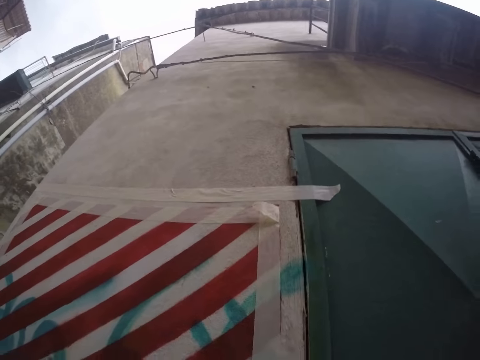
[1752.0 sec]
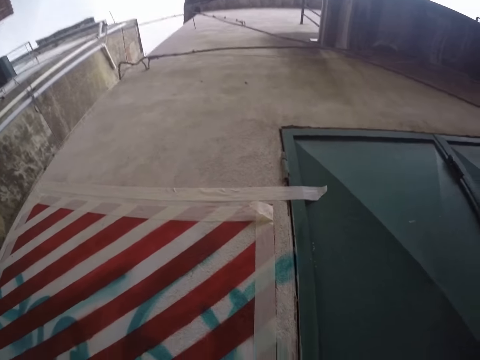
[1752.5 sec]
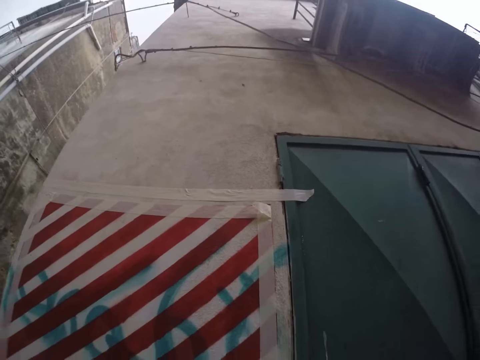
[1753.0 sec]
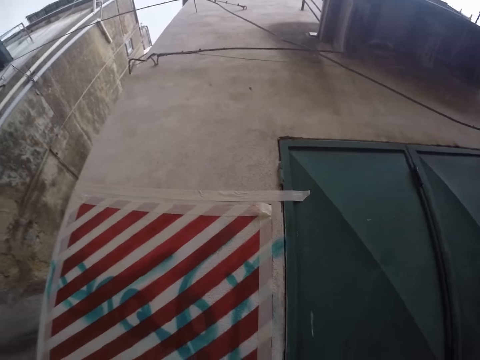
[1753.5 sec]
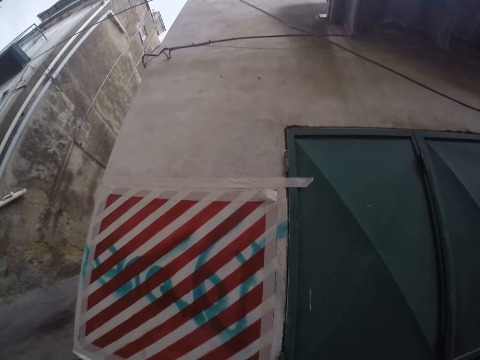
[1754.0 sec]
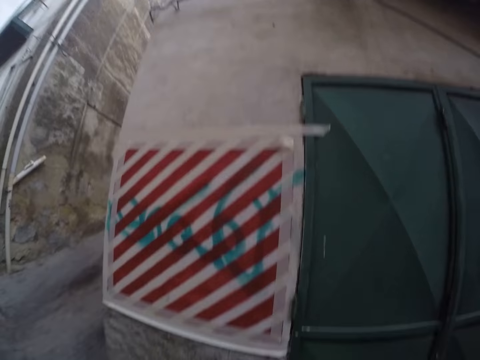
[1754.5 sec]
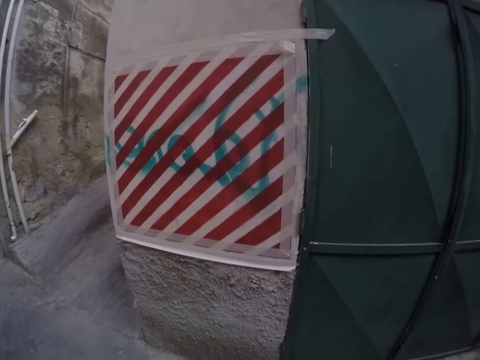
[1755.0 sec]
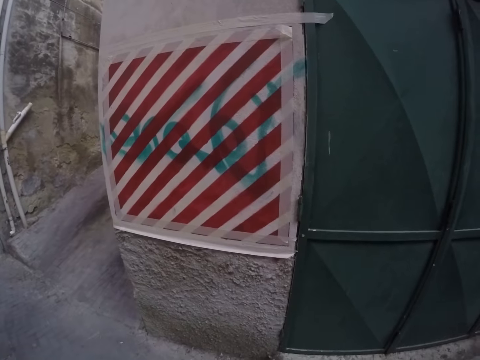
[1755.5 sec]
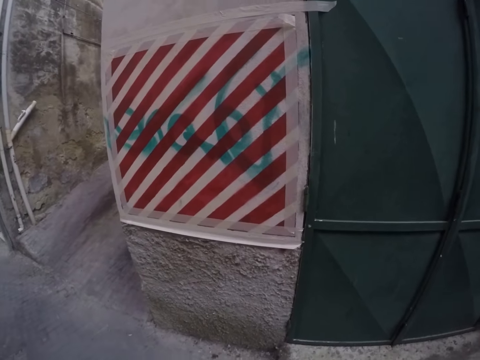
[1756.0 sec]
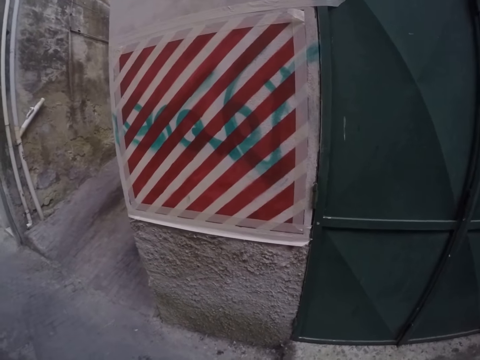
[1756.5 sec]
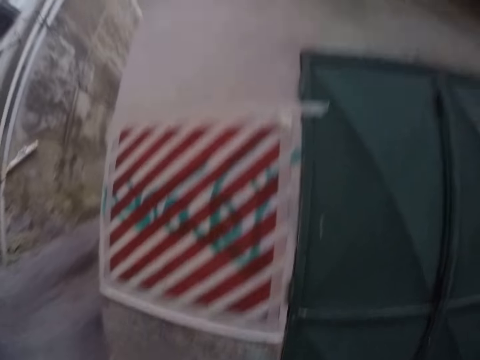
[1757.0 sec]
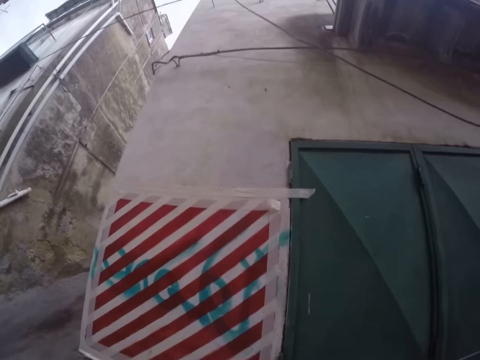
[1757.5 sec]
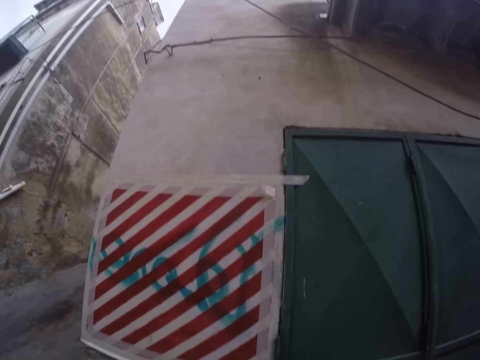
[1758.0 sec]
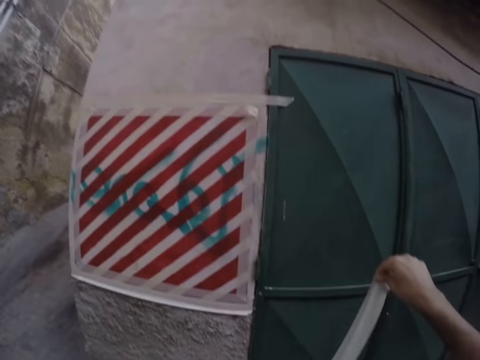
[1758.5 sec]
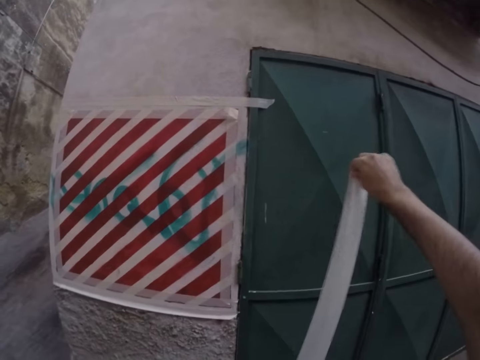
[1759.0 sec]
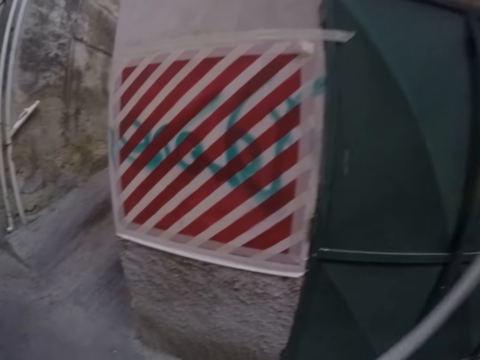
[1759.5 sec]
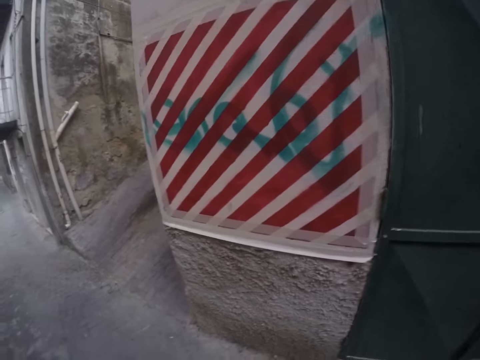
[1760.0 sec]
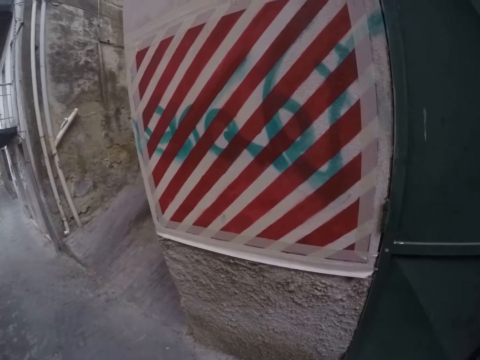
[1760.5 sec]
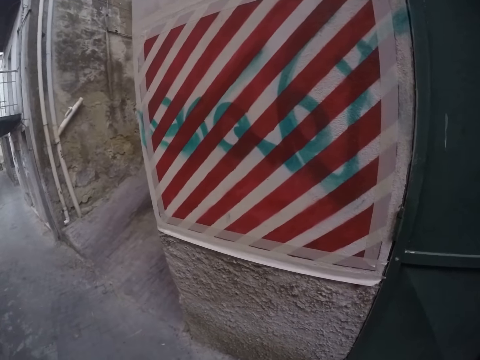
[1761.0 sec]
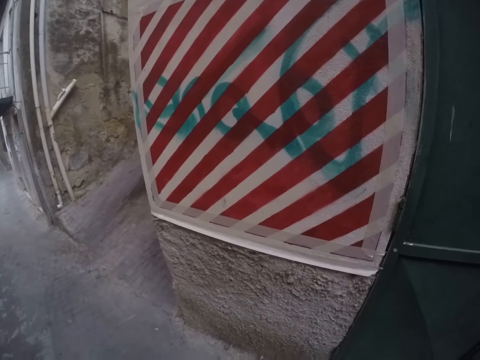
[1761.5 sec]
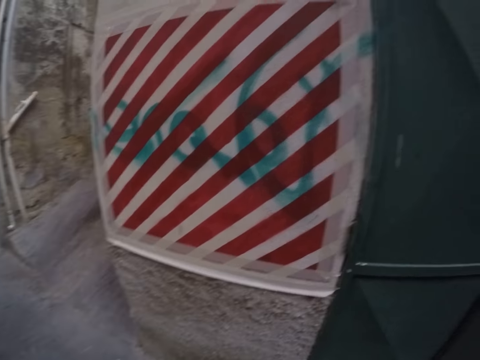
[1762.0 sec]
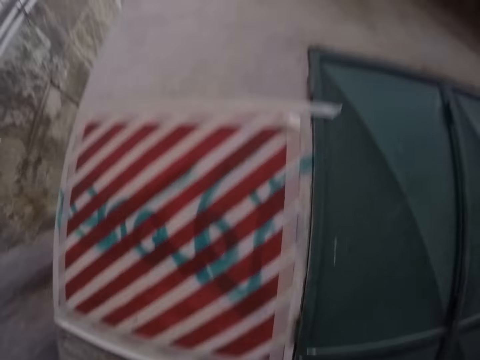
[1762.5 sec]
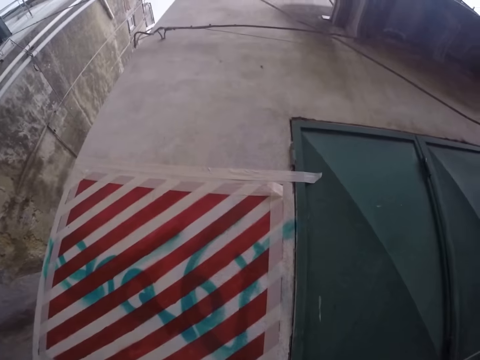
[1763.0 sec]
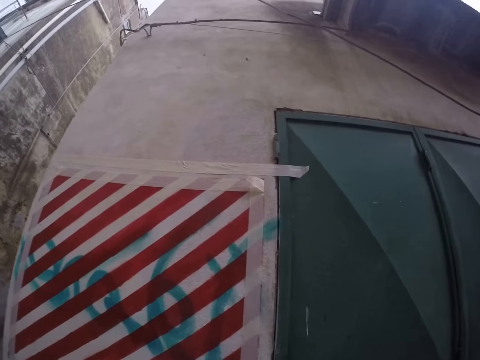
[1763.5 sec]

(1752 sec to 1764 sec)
The camera wearer stares at the wall. They hold the sellotape. They stare at the wall.

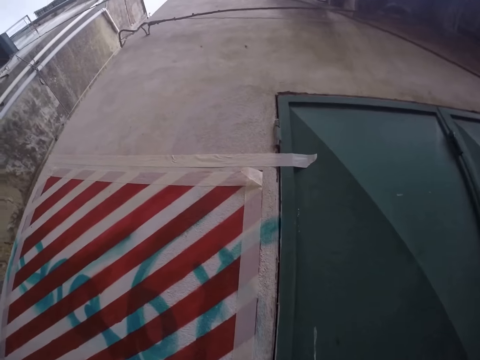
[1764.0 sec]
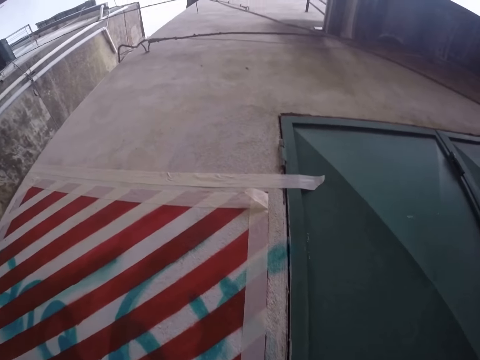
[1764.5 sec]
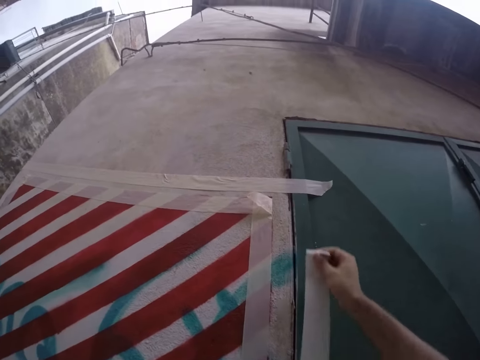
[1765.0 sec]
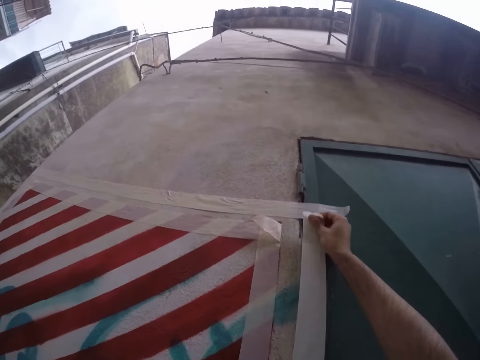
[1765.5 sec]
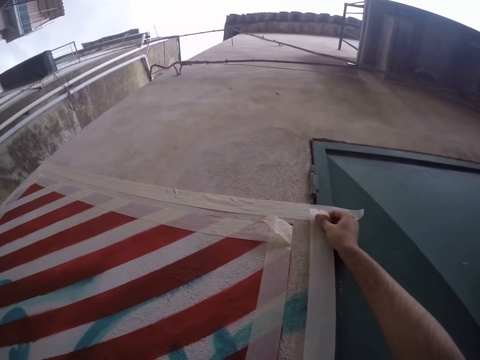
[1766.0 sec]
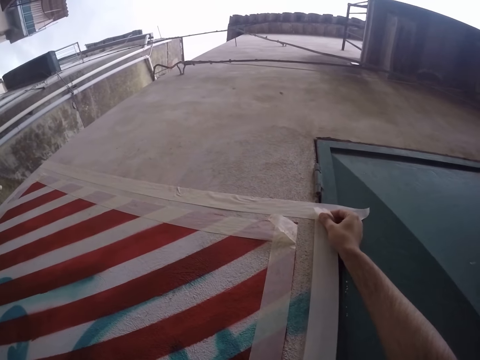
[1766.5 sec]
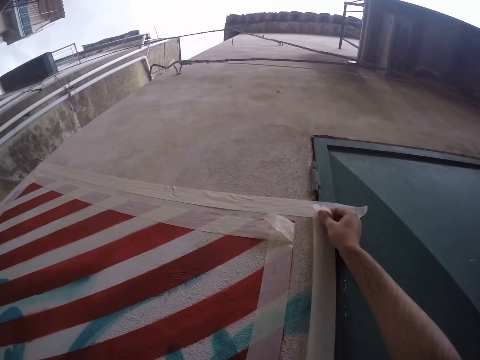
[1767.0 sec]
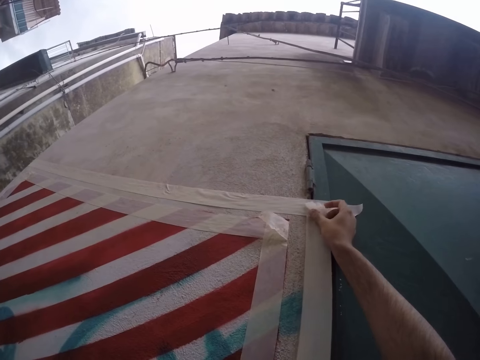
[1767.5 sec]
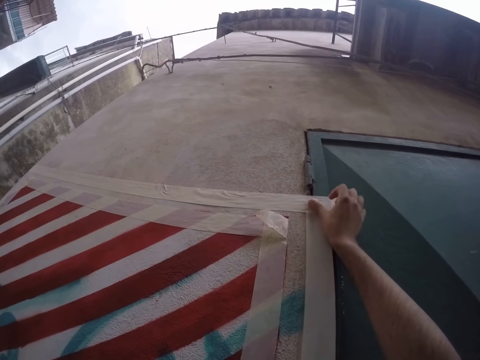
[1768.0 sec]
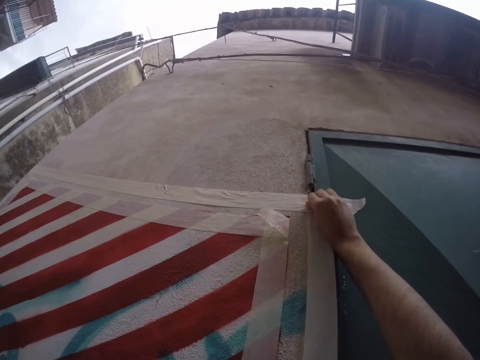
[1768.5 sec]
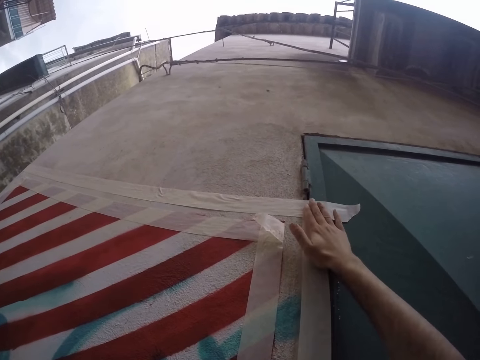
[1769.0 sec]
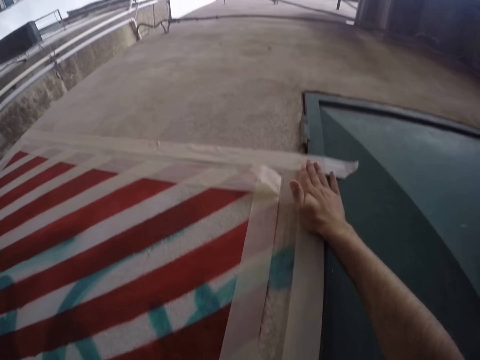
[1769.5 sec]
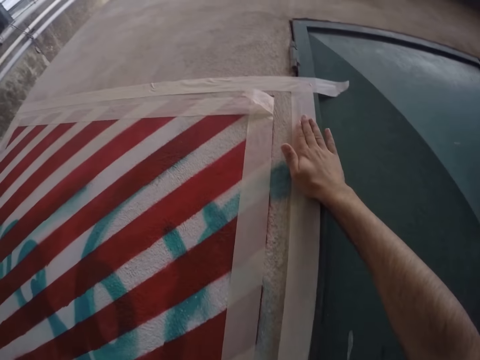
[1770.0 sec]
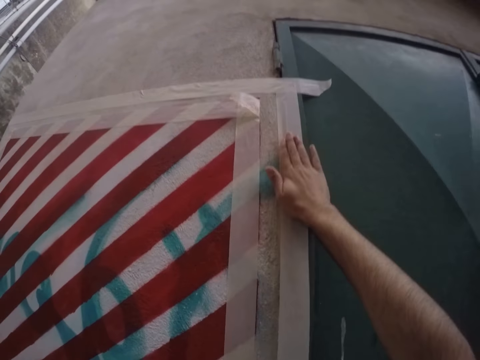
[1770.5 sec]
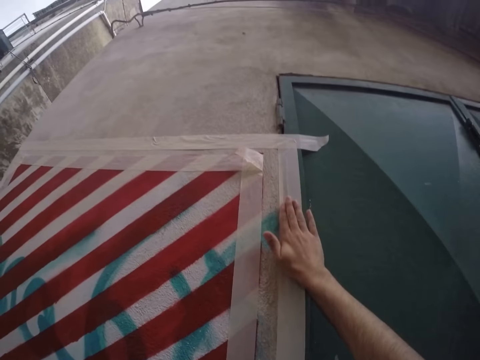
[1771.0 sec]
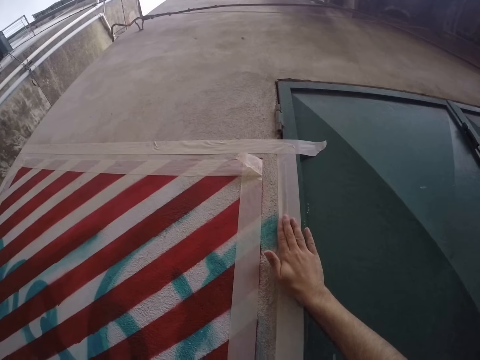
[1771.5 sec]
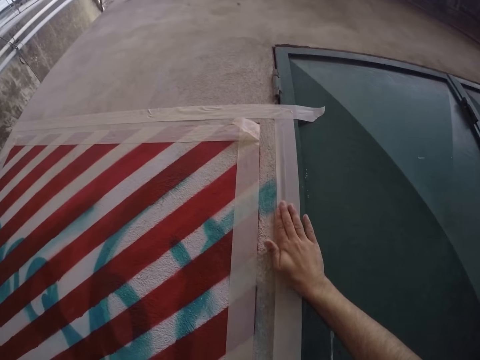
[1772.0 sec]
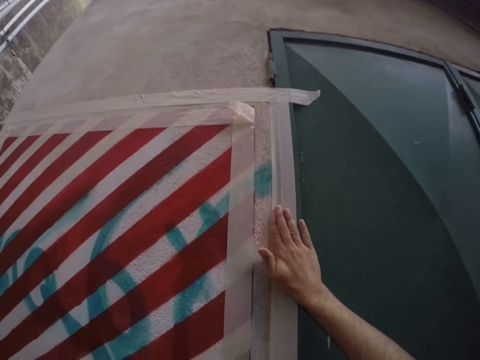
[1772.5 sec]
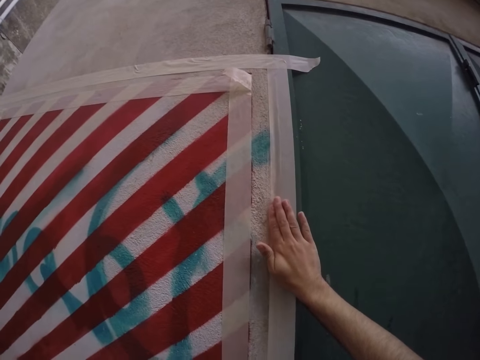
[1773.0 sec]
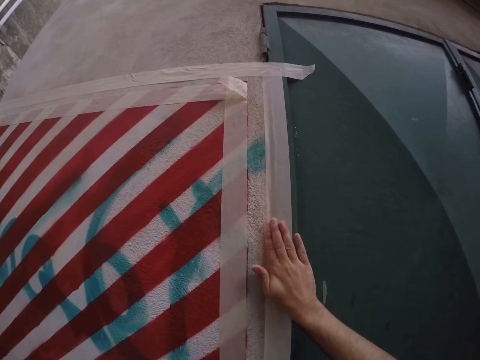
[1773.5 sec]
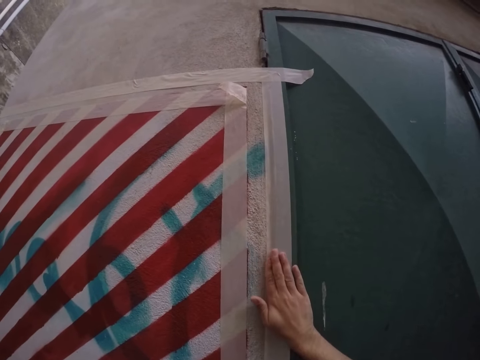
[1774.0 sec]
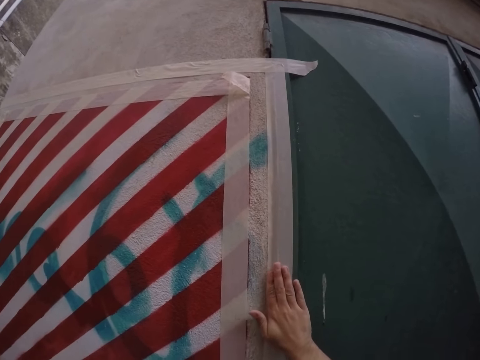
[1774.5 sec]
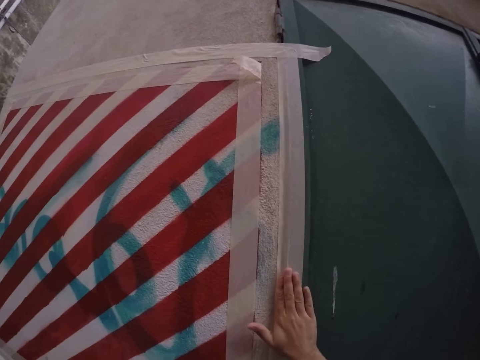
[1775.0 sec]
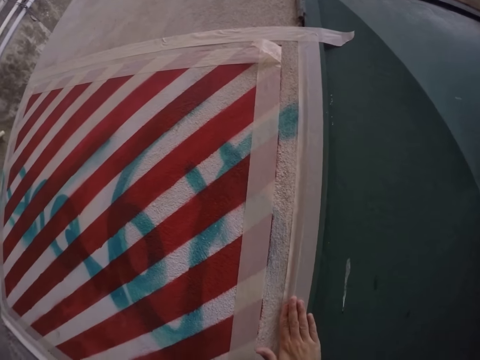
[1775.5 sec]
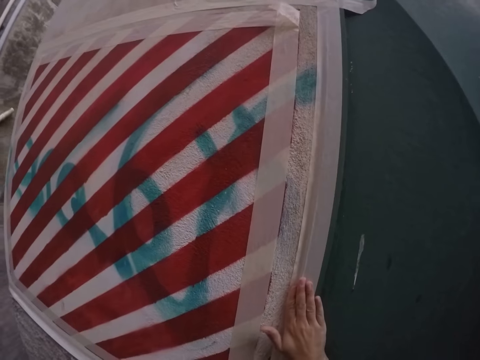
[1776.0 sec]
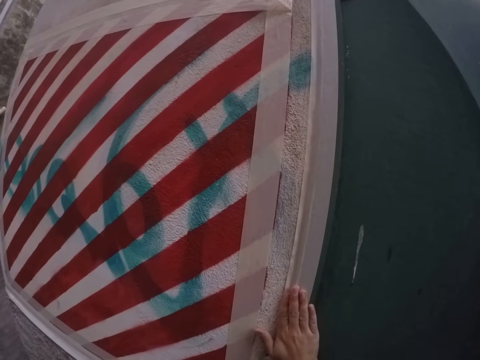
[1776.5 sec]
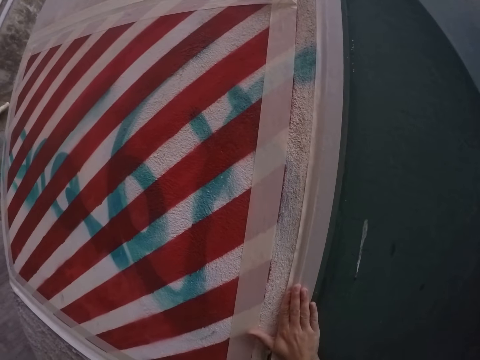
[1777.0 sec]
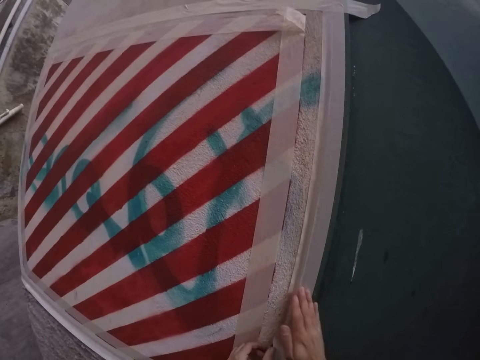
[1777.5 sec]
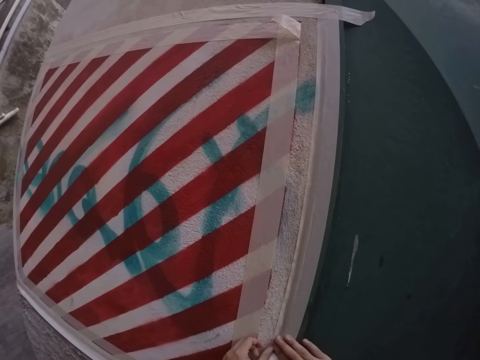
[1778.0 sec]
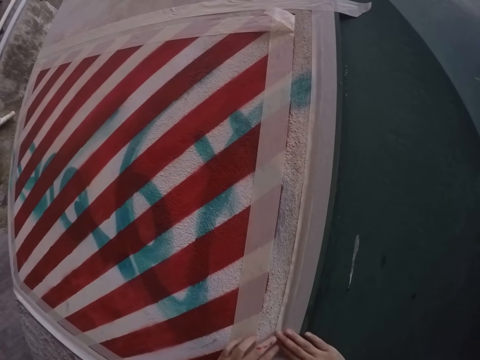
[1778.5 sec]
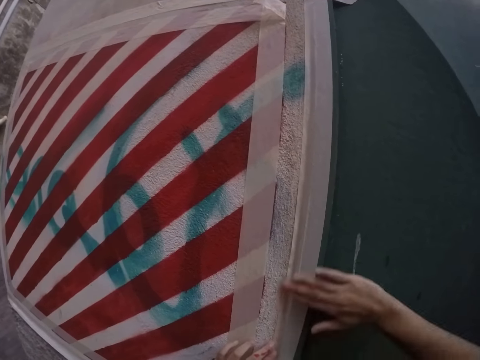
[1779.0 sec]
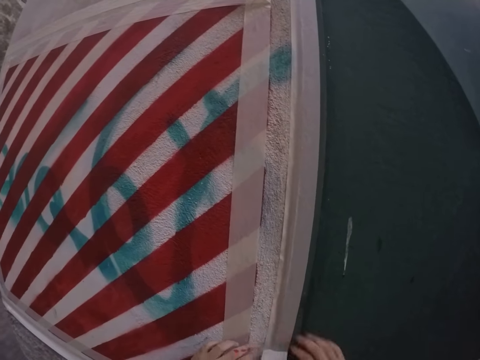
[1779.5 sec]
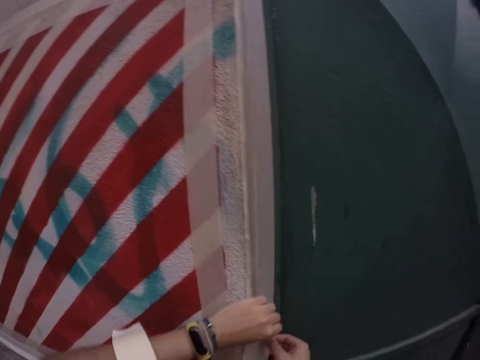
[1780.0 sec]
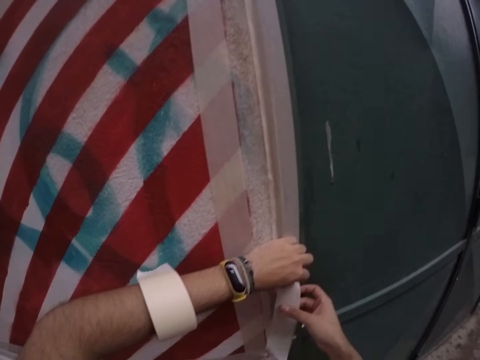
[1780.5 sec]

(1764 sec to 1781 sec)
The camera wearer pastes masking tape or sellotape on the wall with his right hand. He smoothens the tape on the wall with his right hand. He rubs the sellotape.
